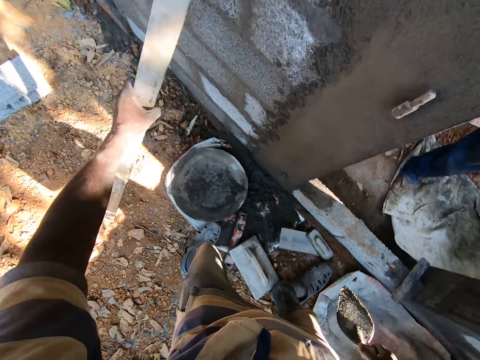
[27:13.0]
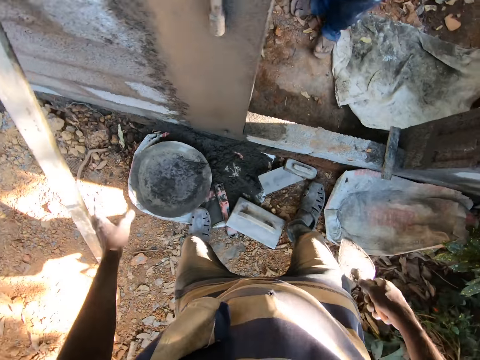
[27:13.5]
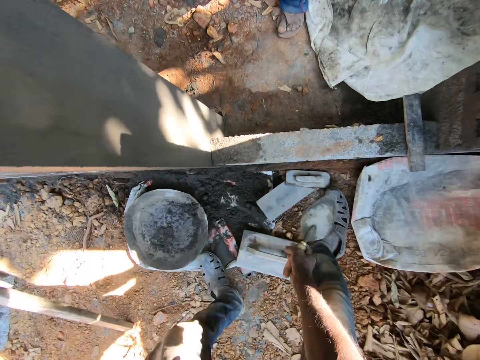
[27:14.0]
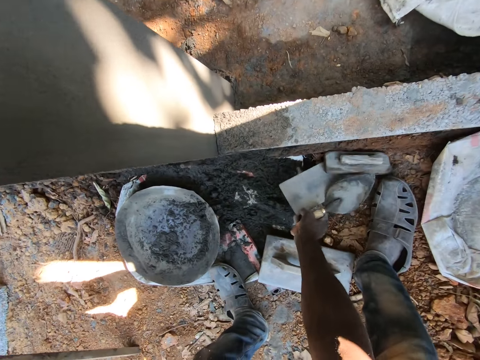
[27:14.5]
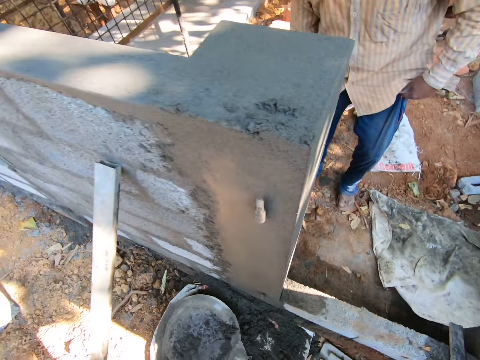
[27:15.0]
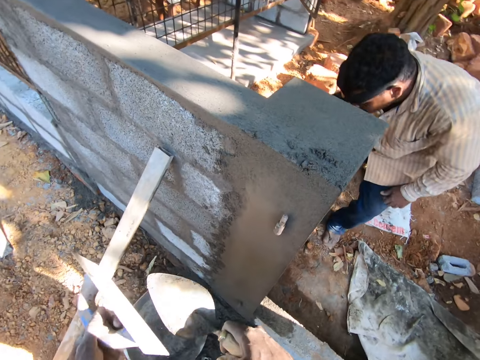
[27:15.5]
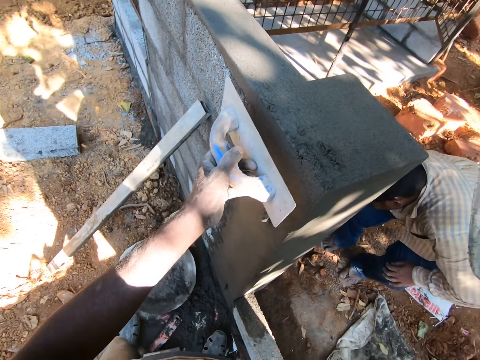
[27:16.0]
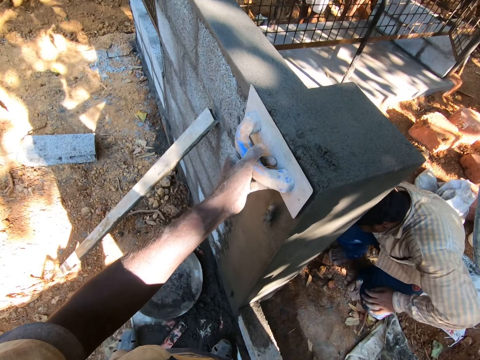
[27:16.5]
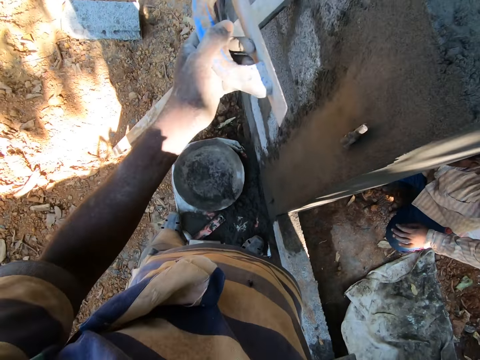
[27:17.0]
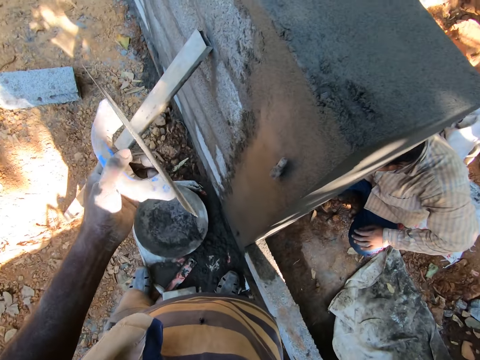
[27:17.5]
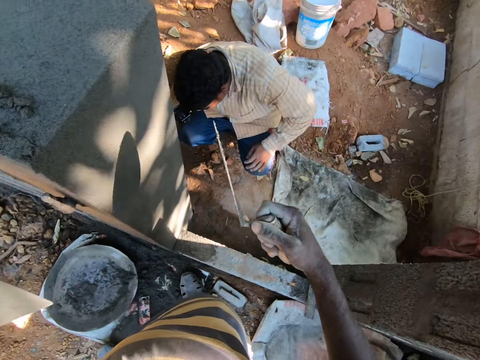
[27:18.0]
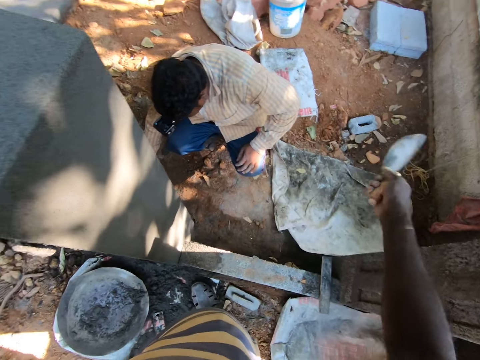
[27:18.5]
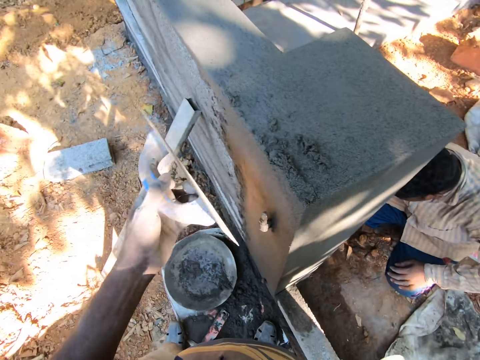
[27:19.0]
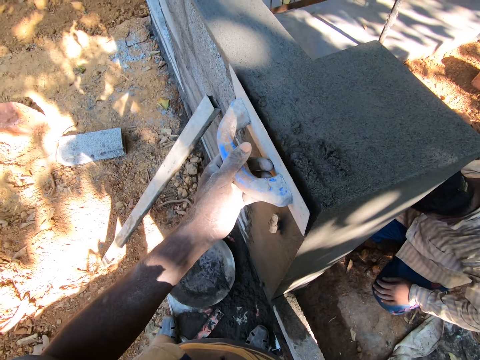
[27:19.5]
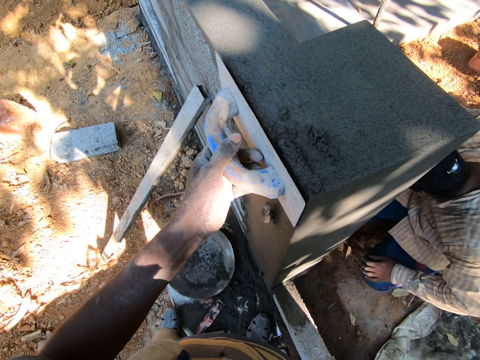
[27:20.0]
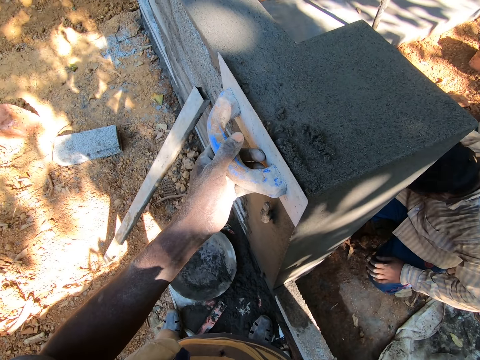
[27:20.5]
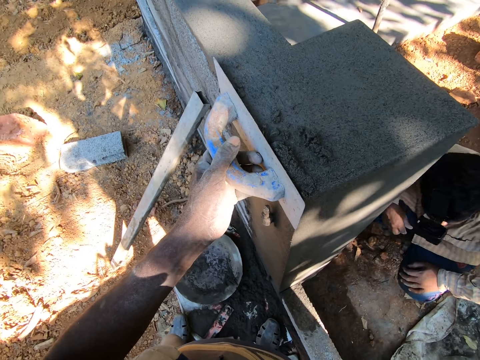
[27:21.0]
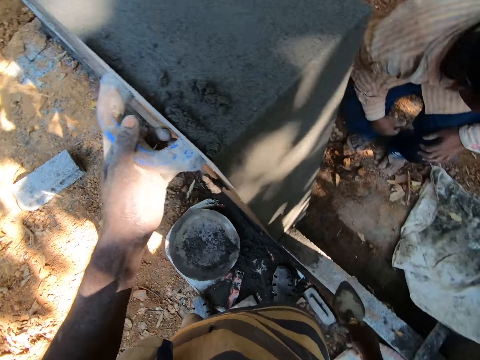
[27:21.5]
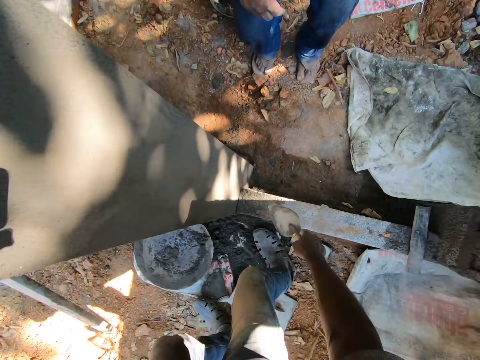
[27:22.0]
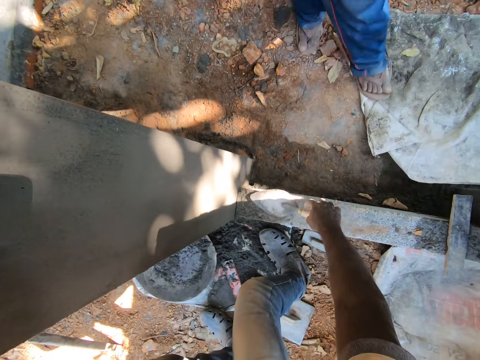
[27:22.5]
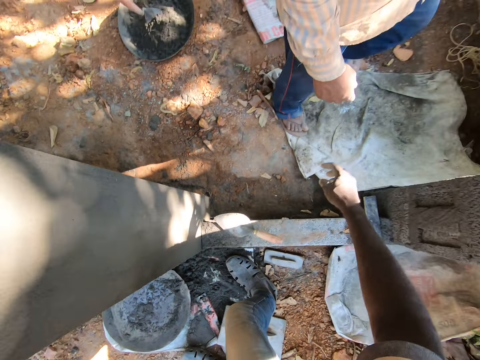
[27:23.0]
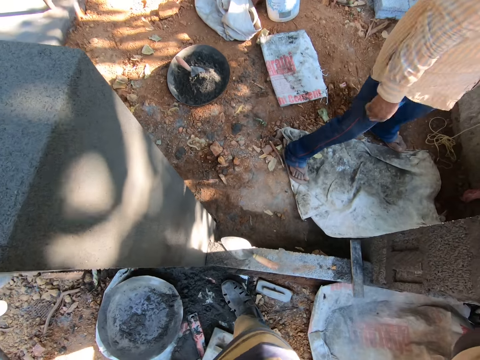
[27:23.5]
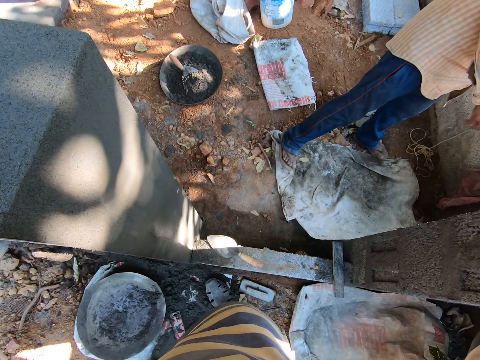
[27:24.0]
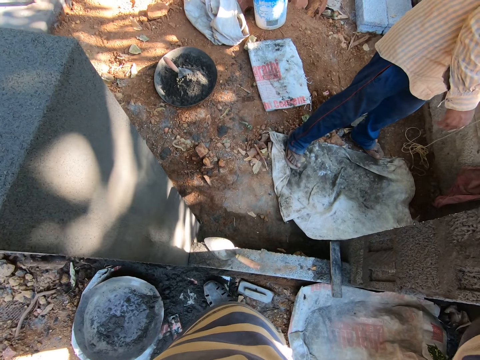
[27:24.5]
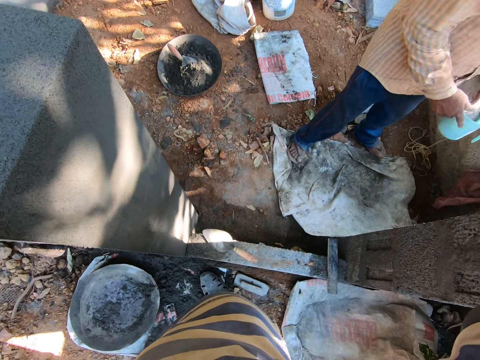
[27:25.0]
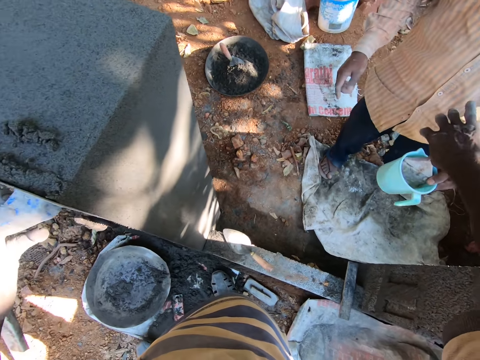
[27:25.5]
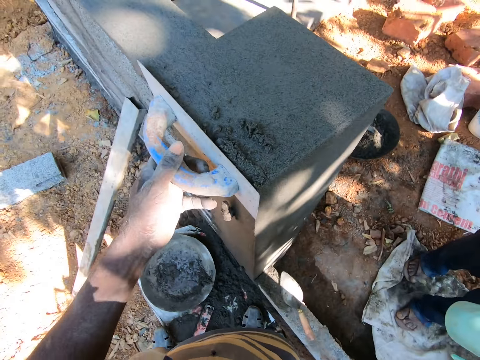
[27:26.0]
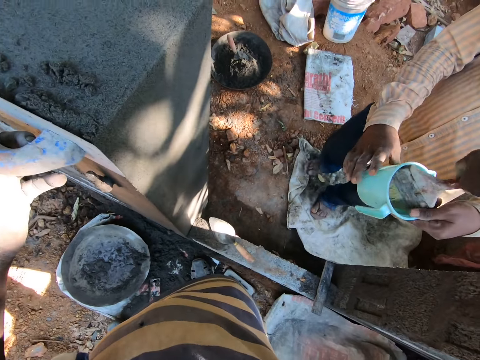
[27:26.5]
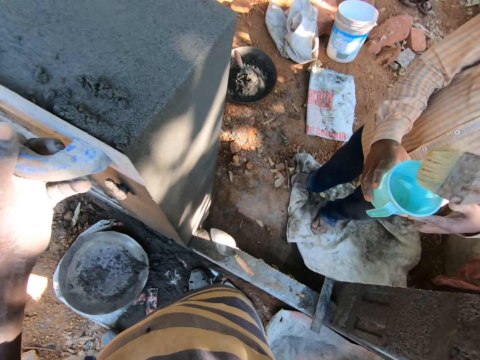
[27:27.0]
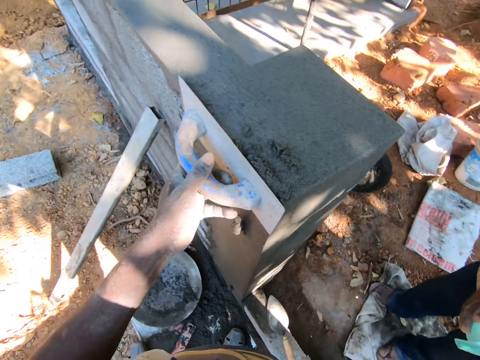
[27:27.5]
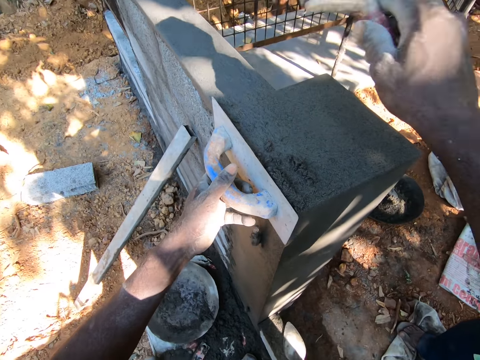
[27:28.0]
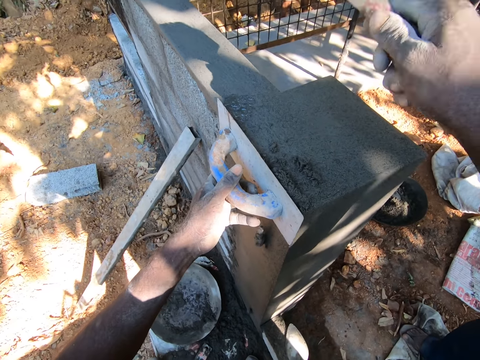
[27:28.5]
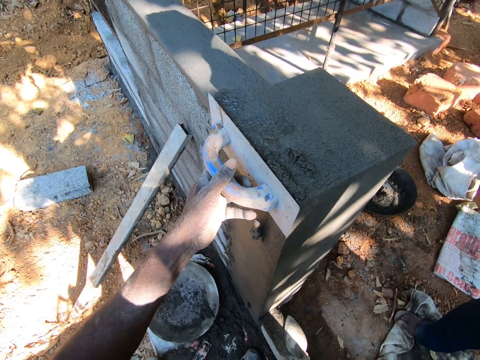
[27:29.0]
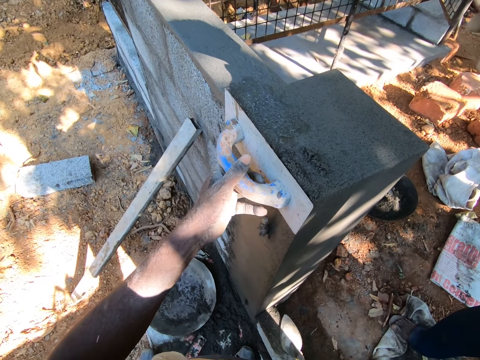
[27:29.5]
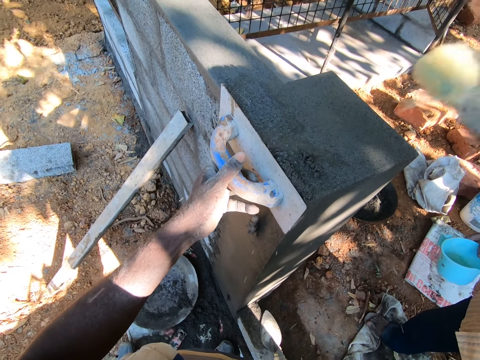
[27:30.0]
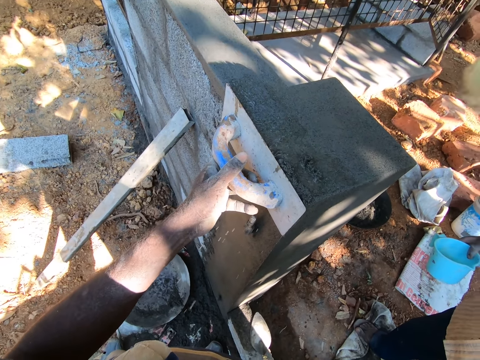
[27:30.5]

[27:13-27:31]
The camera wearer places the aluminum rod in his left hand against an unplastered section of the wall. He picks up the plaster trowel from the floor with his right hand. He passes the plastering trowel to his left hand. He places the plastering trowel in his left hand onto the wall. He interacts with a man. The man stands. The camera wearer places the brick trowel in his right hand onto the floor. The man picks up a jug. The man holds a cup in his left hand. The camera wearer picks up a brush from the cup with his right hand. The man holds the cup with both hands. The camera wearer sprinkles water on the brush onto the wall.

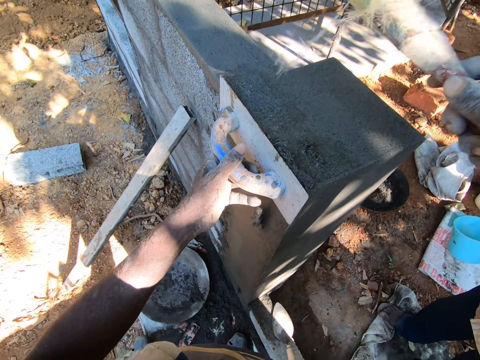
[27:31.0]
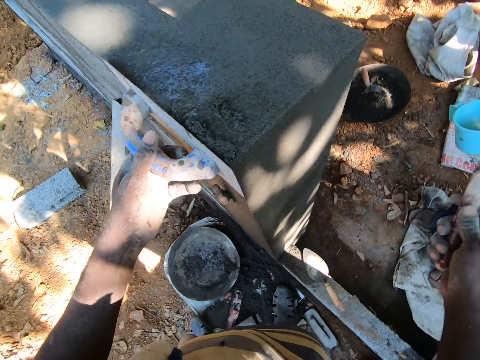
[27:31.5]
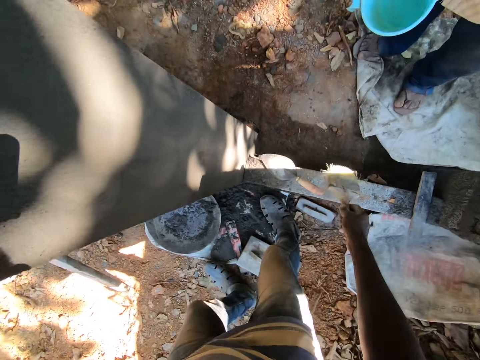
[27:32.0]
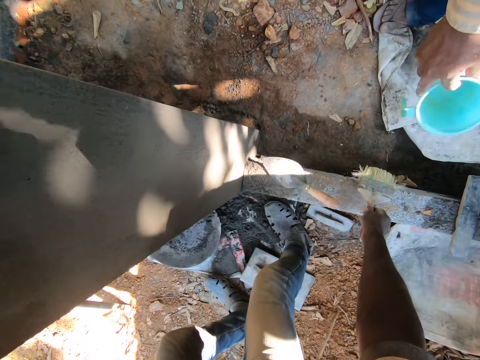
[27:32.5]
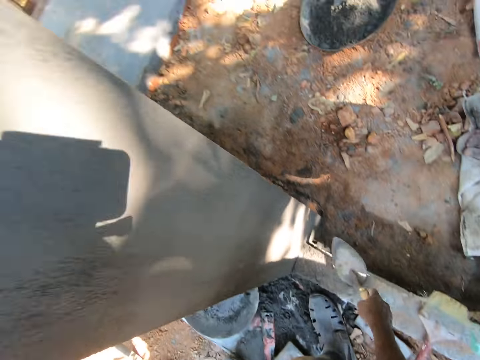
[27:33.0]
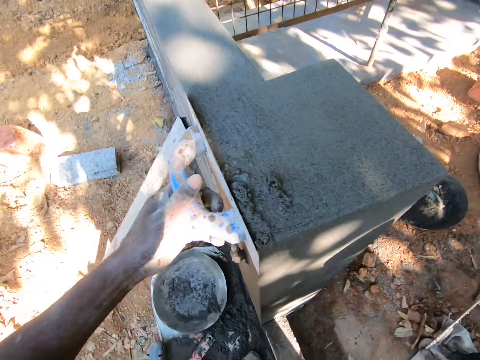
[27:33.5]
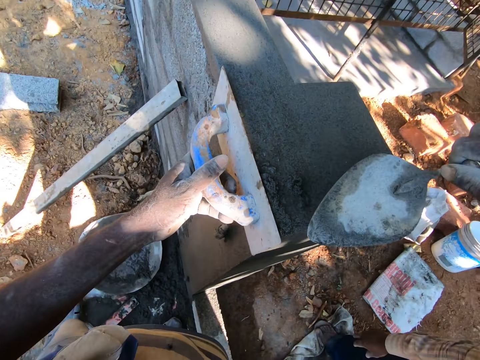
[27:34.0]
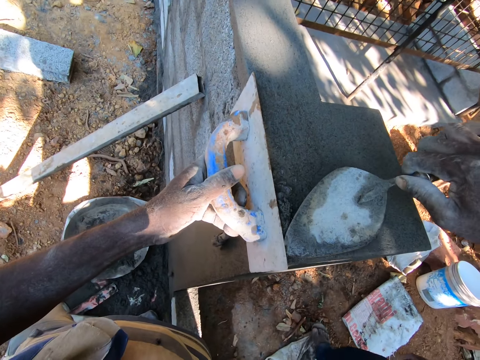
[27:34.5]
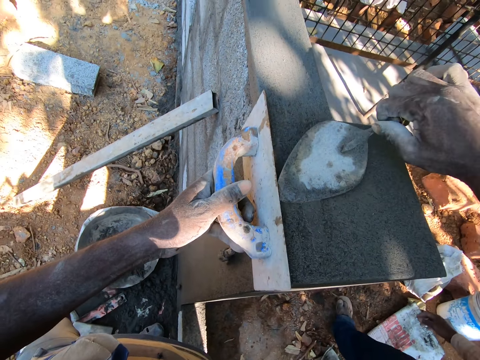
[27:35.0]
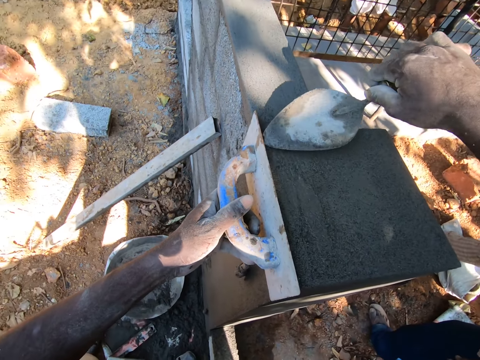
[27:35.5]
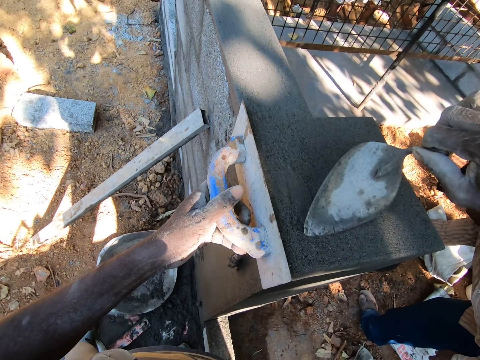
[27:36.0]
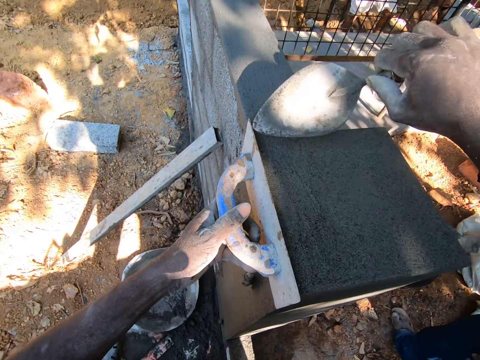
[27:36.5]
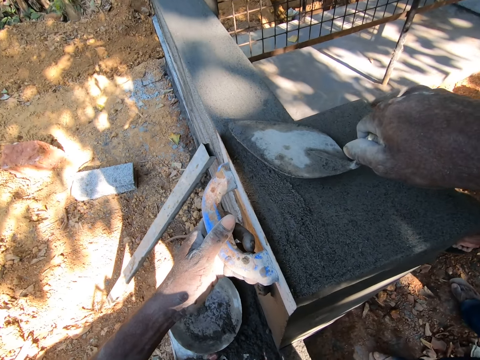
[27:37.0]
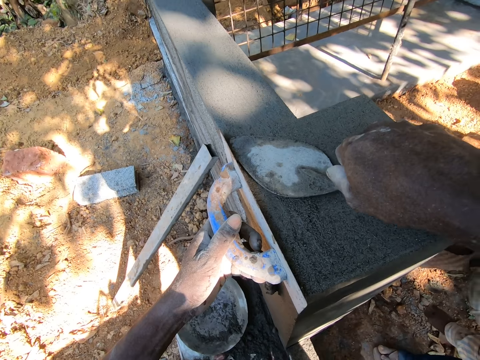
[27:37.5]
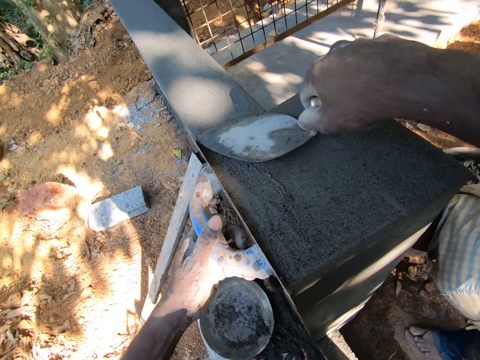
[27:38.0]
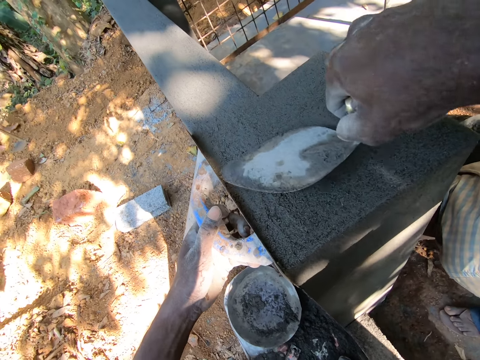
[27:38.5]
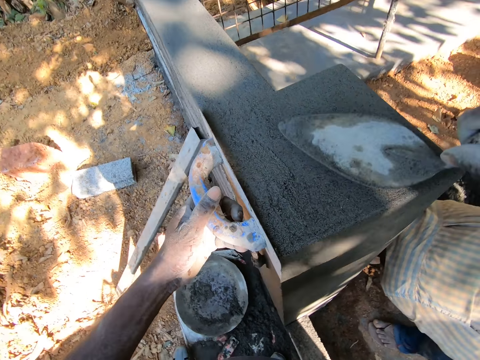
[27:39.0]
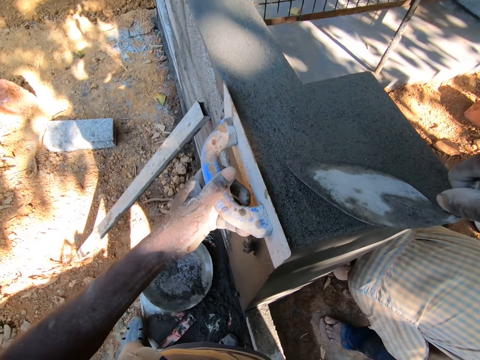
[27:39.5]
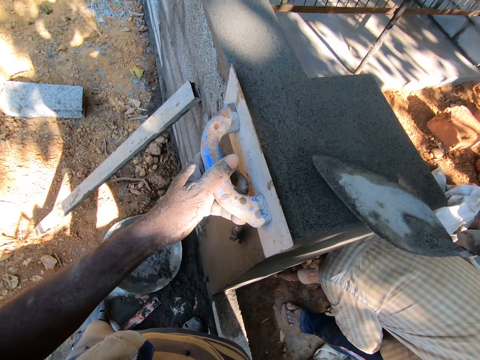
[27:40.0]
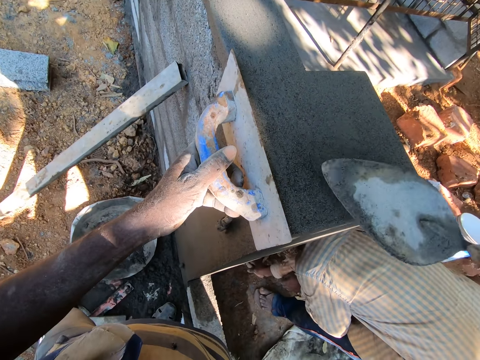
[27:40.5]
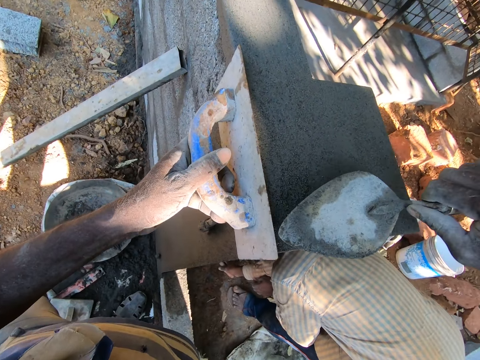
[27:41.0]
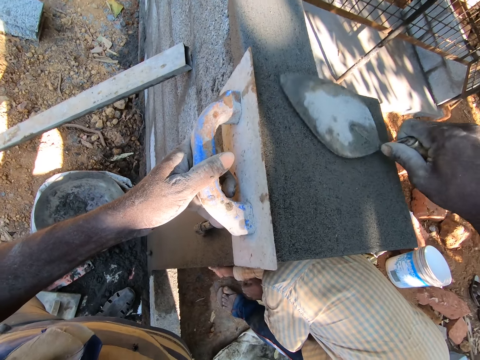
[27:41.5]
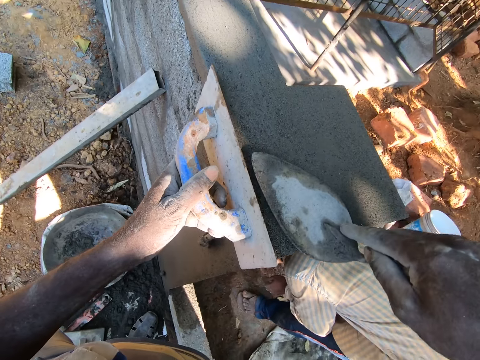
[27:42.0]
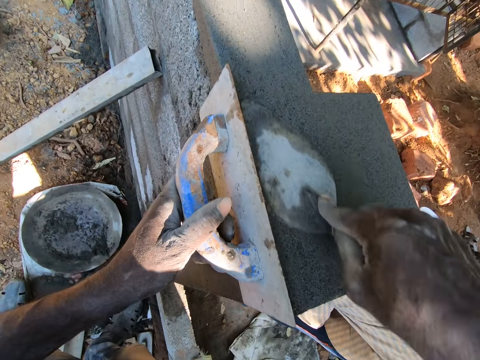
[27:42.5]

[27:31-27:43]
The camera wearer places the brush onto the floor. He picks up the brick trowel from the floor with his right hand. He smoothens the wall with the brick trowel in his right hand and applies concrete on the wall. A man smoothens the wall with a brick trowel in his right hand.
